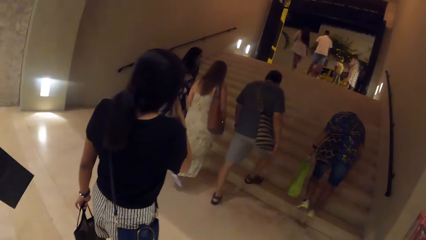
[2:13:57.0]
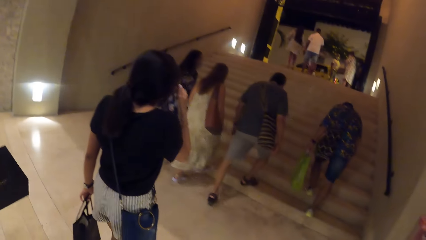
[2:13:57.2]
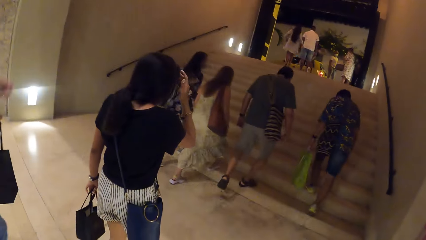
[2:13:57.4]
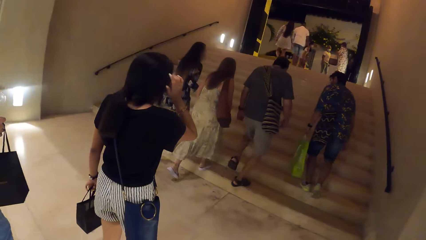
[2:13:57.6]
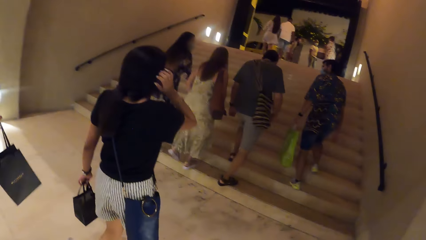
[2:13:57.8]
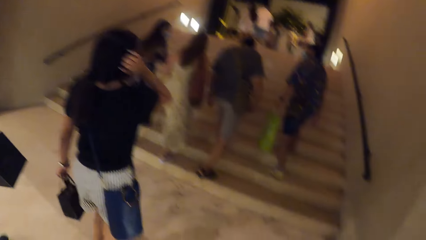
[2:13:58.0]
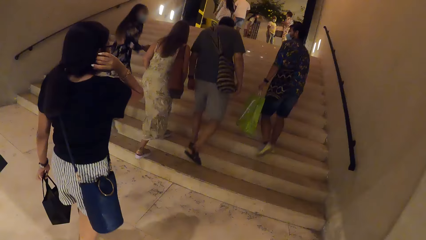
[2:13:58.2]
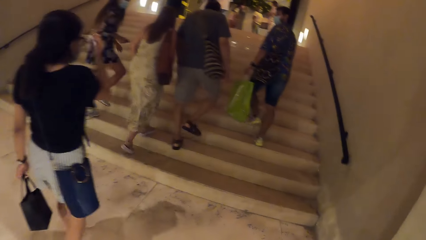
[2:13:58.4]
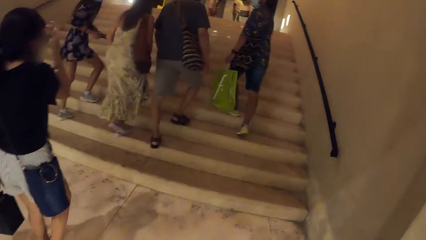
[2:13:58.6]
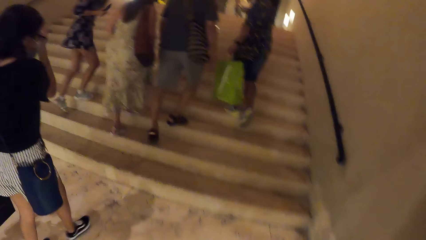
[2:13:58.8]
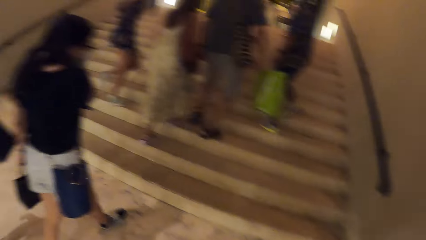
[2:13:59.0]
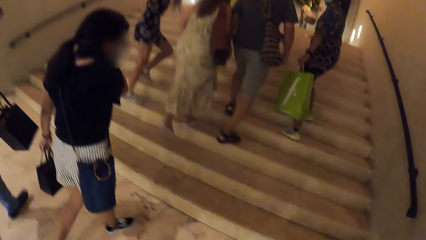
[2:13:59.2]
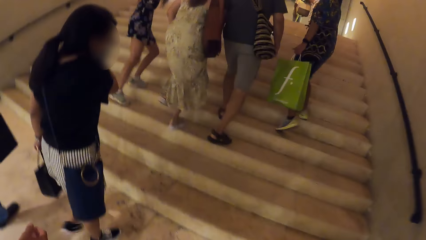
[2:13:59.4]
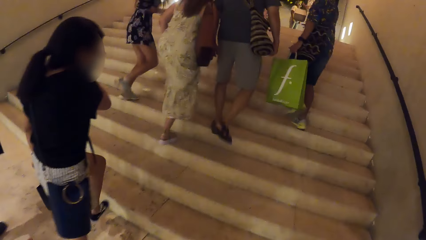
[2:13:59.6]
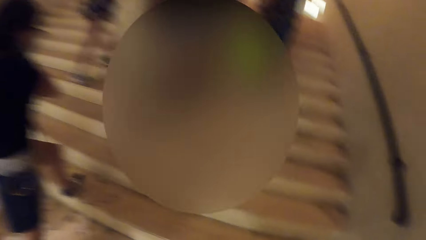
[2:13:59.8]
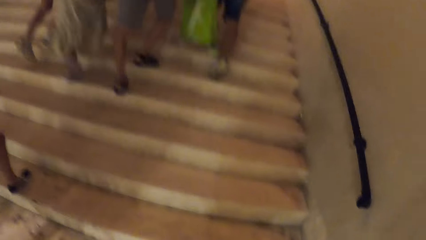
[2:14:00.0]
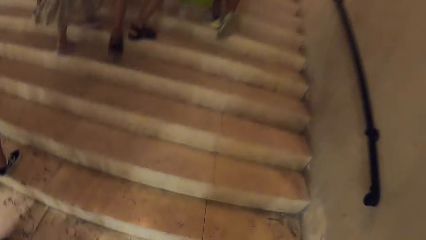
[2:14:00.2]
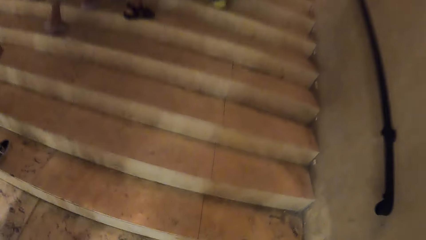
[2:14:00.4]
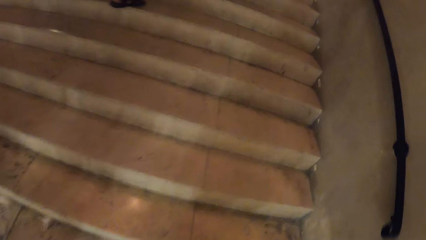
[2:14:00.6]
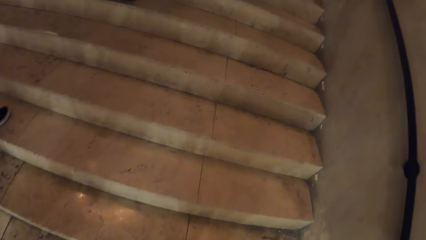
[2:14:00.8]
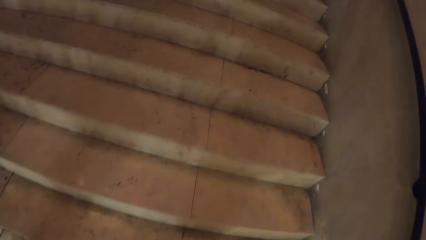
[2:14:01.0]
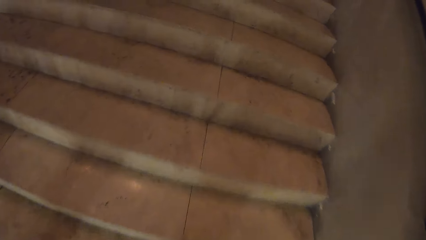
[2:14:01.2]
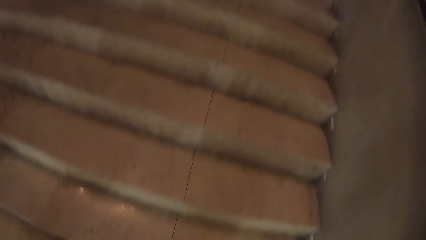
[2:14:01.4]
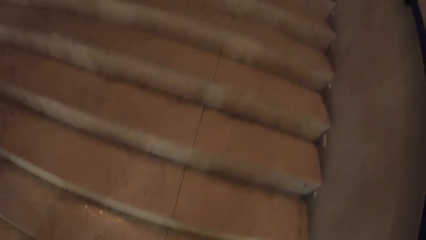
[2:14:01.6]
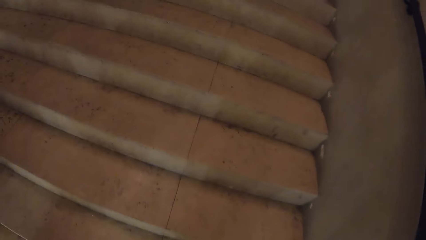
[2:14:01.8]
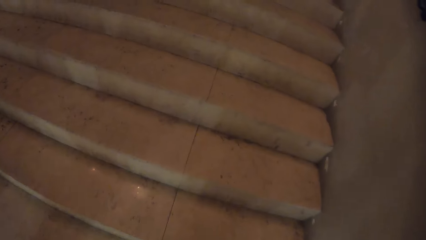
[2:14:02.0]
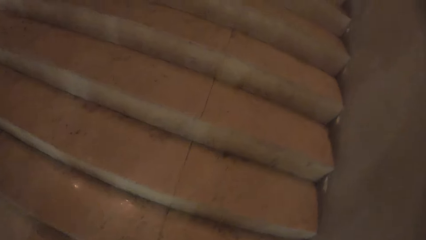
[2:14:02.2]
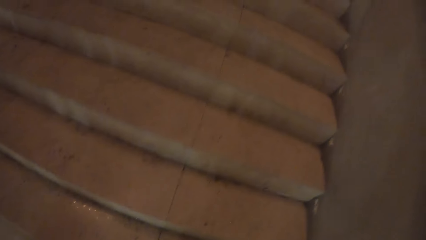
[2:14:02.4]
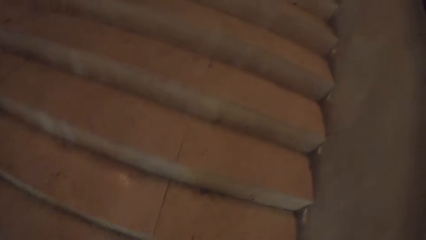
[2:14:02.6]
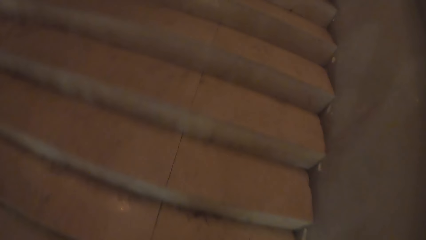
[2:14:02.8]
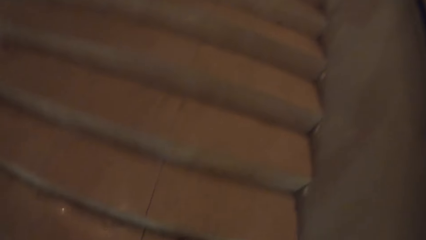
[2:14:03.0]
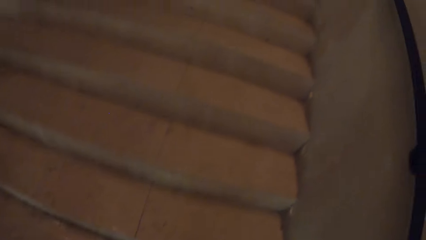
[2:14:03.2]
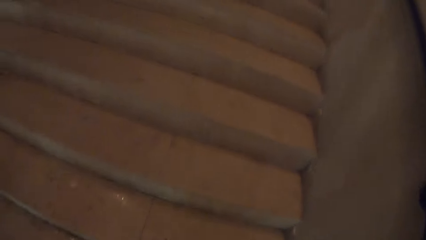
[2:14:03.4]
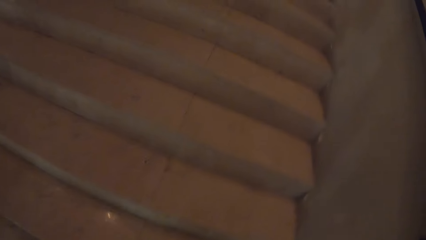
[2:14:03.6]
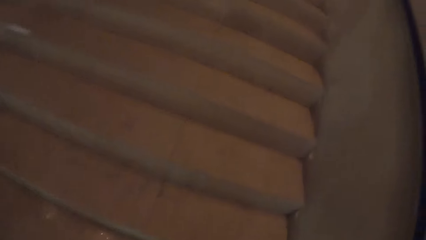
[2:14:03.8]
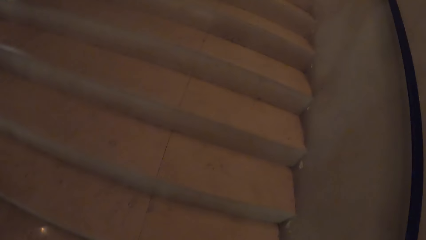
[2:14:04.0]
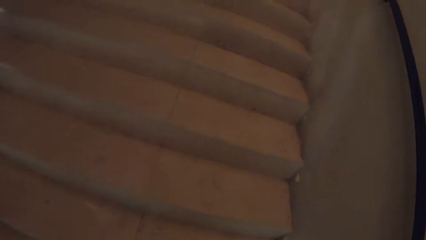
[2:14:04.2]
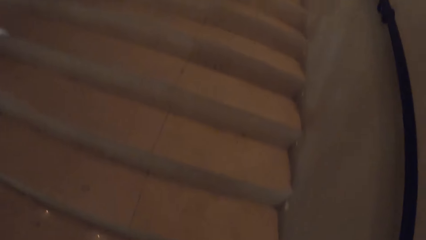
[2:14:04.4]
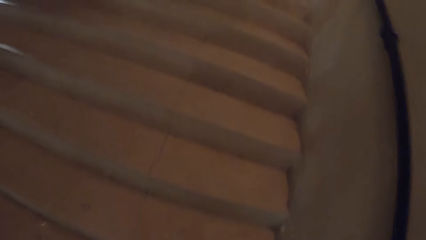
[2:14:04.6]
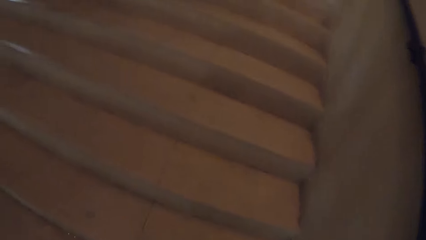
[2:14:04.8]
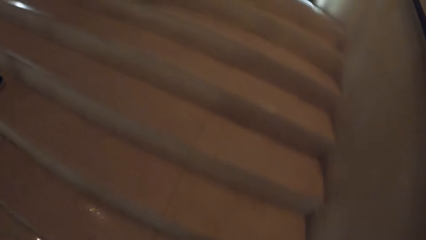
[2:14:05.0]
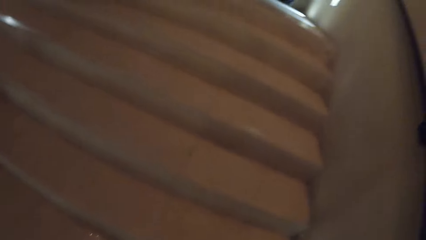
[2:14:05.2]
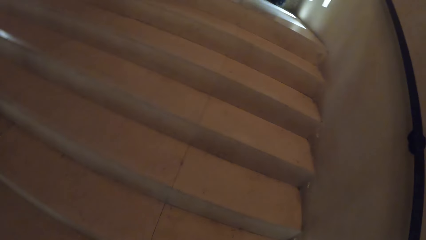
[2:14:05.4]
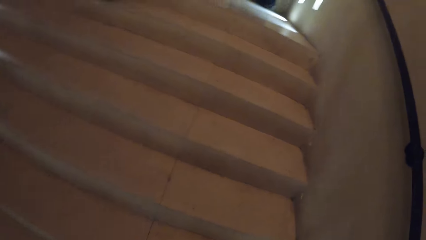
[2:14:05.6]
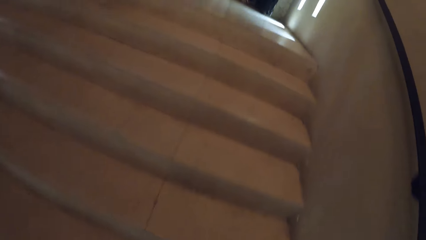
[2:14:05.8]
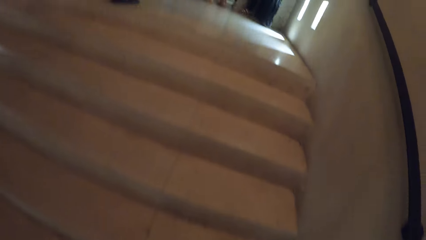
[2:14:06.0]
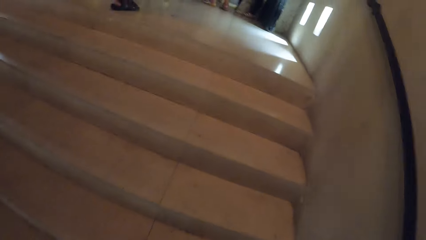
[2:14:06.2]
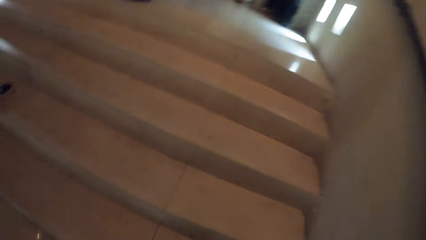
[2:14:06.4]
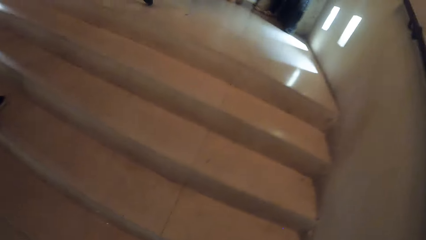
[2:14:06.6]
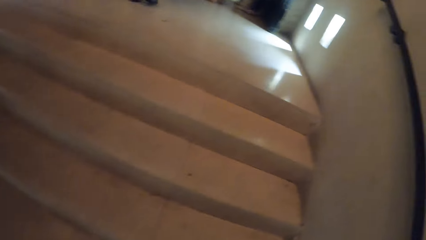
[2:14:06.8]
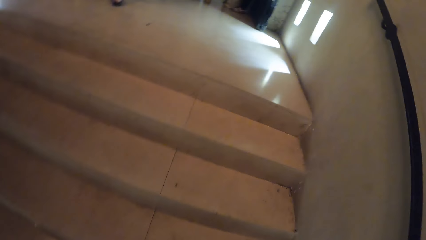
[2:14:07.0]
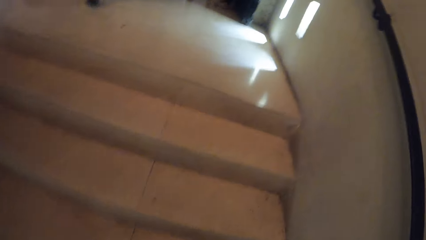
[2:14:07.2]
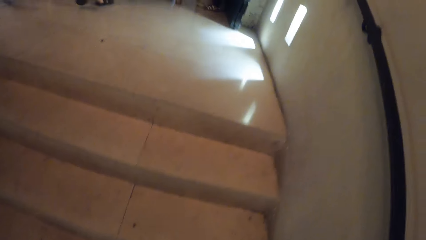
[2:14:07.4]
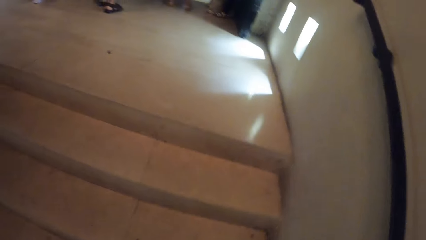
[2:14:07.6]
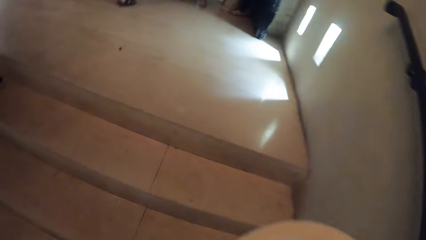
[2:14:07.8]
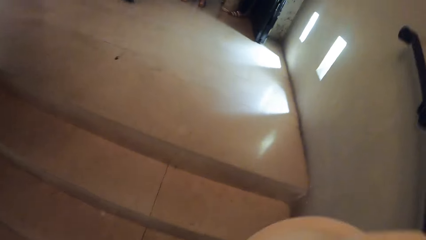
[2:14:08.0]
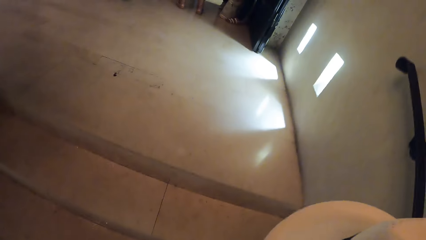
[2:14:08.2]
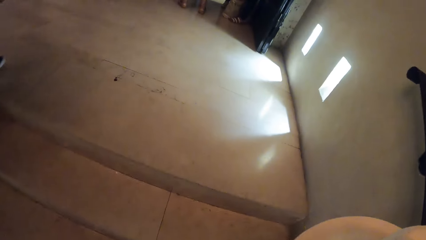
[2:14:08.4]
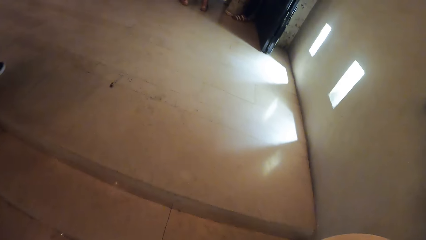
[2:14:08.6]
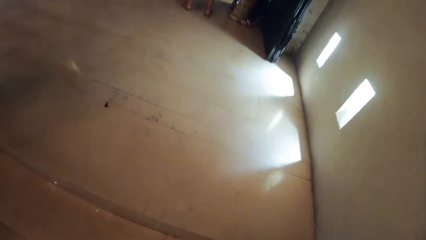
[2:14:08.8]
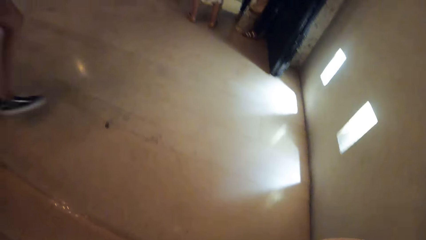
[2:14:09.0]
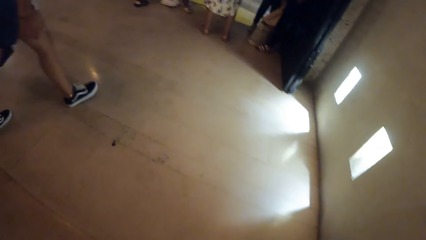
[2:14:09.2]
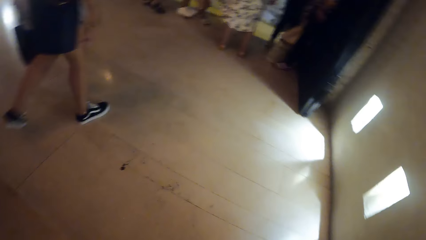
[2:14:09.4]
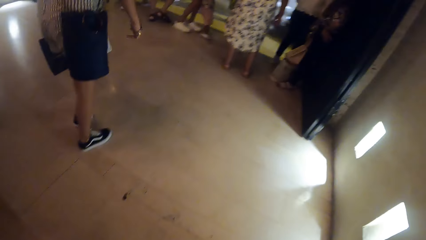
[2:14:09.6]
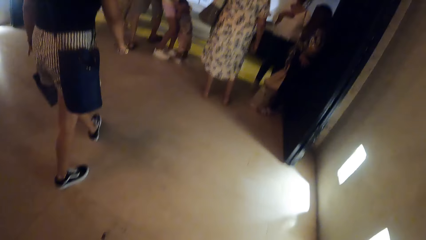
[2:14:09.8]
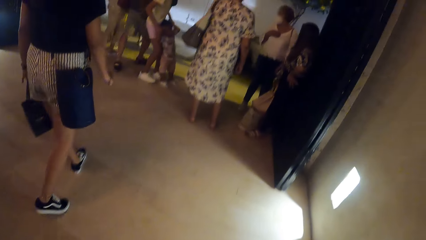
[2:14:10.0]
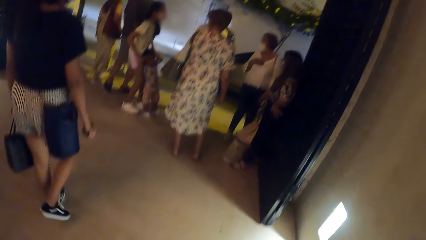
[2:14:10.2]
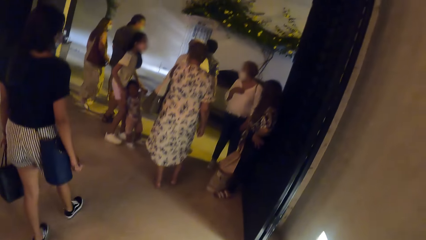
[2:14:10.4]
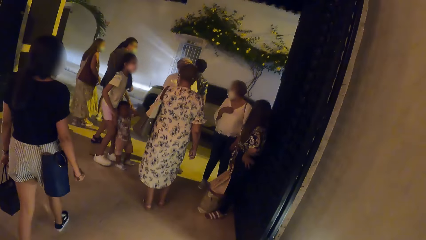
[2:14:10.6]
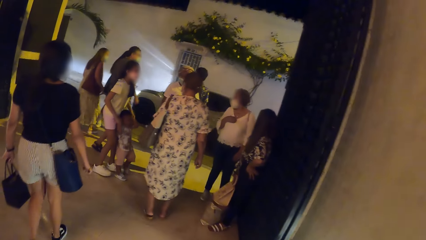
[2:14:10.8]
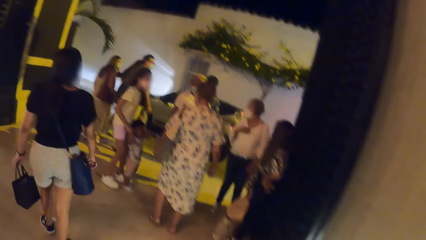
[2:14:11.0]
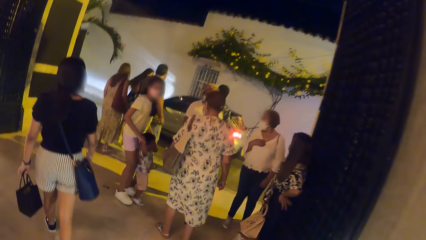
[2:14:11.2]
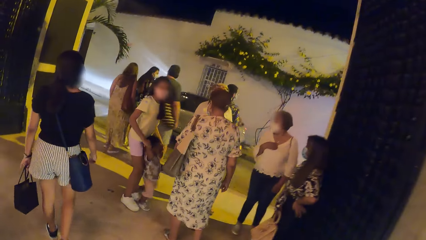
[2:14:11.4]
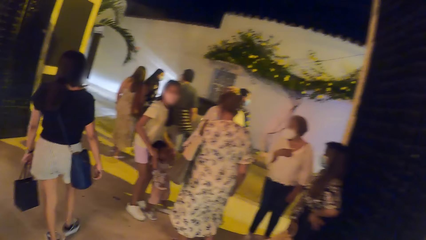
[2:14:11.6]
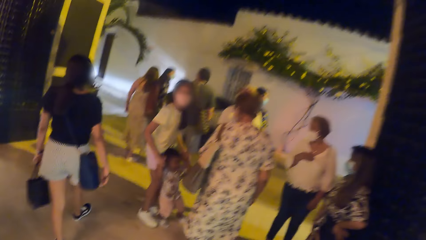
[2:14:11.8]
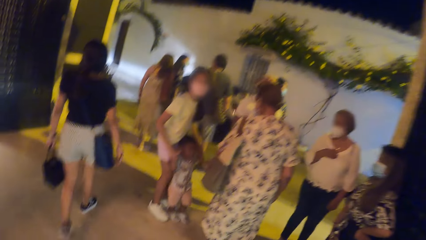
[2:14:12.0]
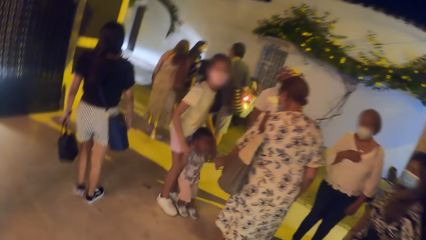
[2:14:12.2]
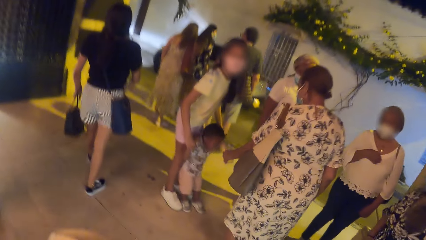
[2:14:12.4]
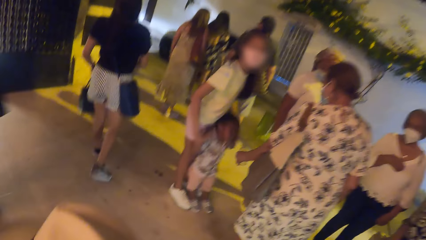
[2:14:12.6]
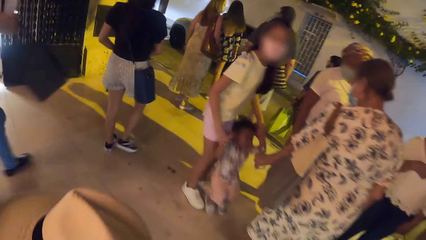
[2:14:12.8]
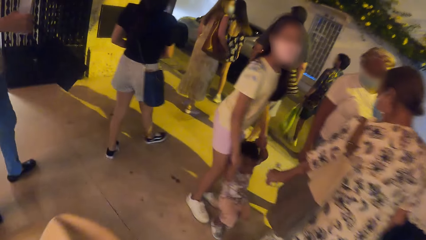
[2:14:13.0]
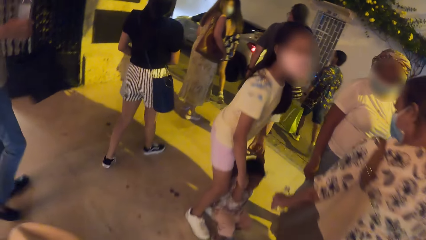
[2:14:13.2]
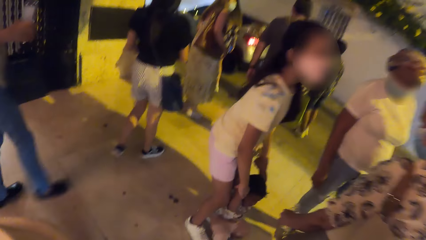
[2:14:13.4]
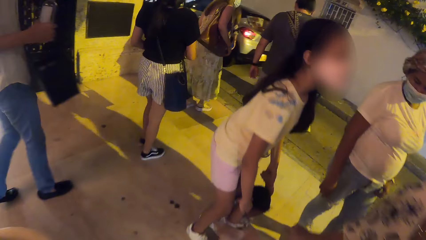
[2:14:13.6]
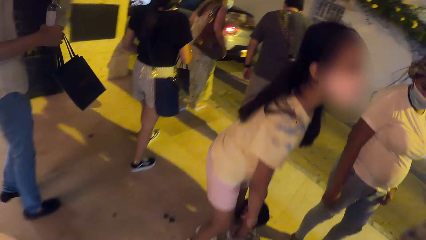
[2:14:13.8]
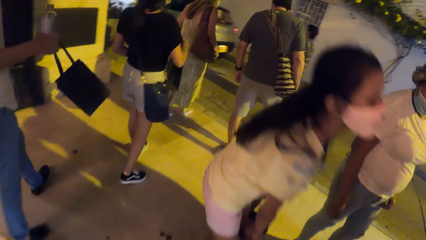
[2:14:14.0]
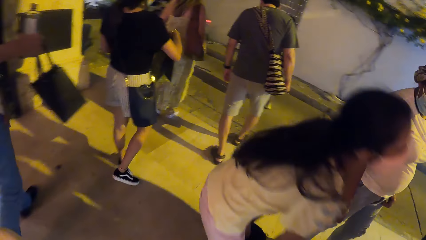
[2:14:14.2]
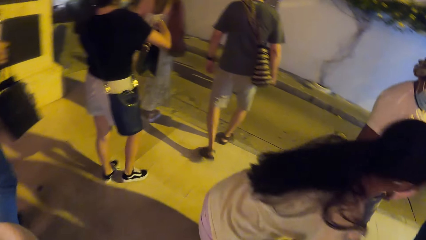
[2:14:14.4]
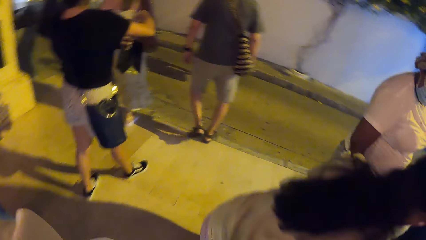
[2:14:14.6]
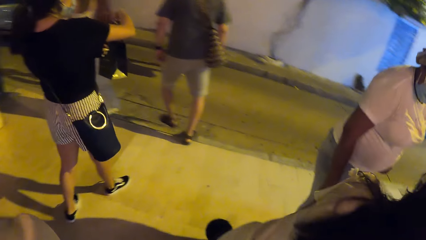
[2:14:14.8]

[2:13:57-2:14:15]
The camera wearer climbs the stairs outside the supermarket with the group of people. They walk out of the supermarket with the group of people.
